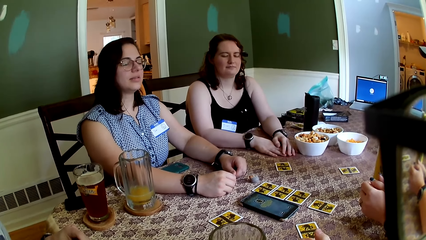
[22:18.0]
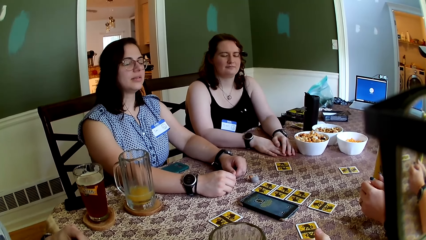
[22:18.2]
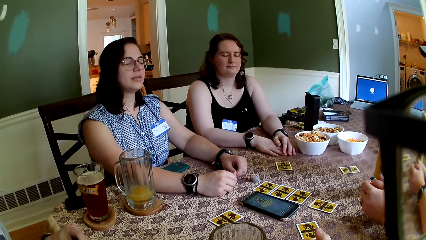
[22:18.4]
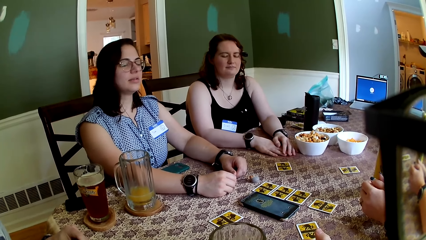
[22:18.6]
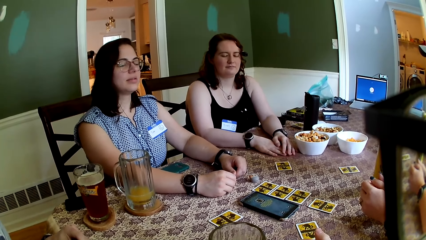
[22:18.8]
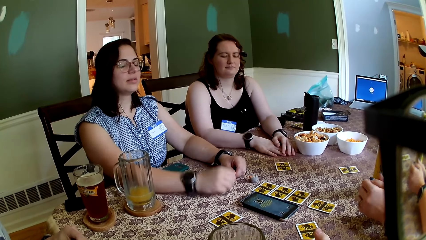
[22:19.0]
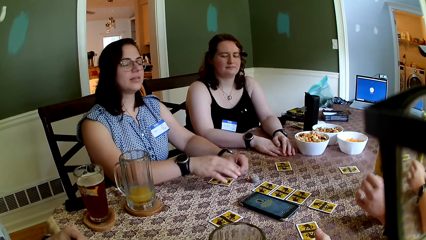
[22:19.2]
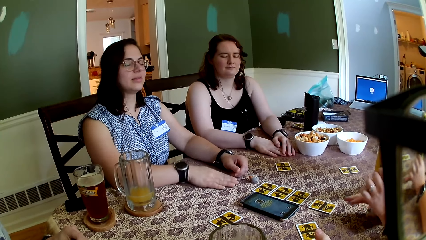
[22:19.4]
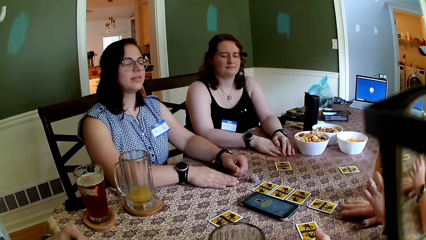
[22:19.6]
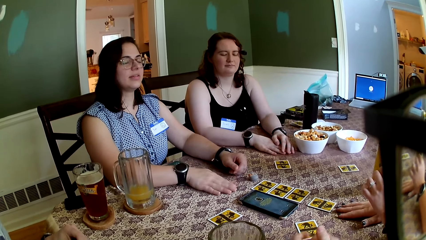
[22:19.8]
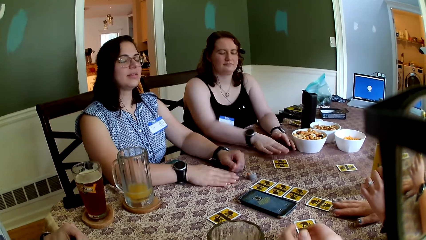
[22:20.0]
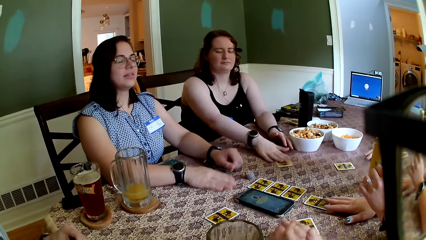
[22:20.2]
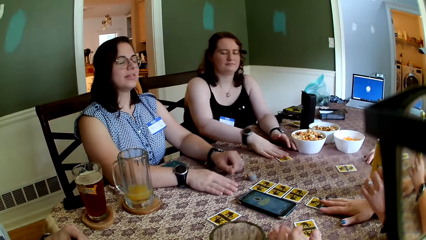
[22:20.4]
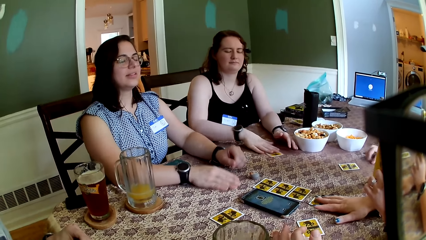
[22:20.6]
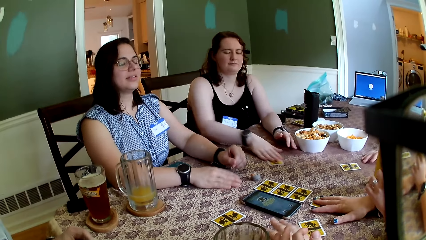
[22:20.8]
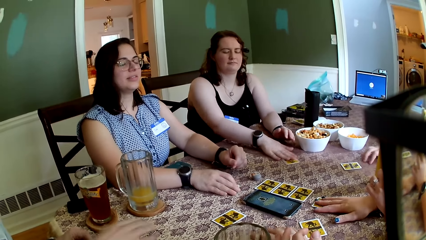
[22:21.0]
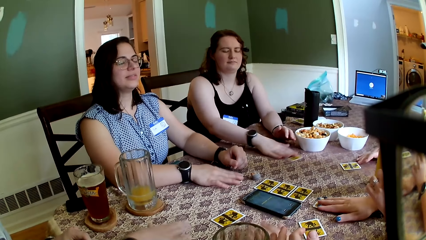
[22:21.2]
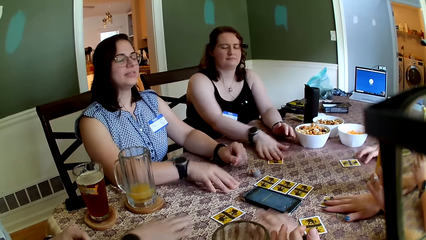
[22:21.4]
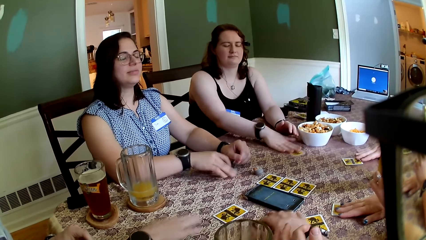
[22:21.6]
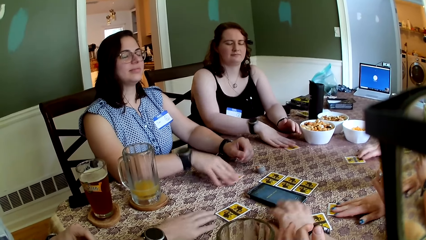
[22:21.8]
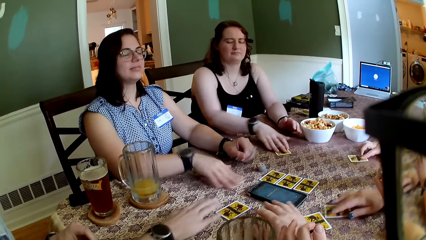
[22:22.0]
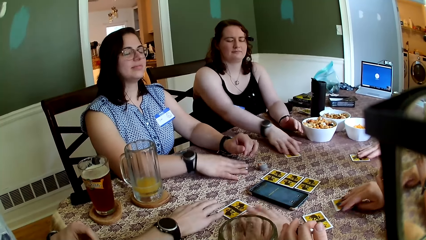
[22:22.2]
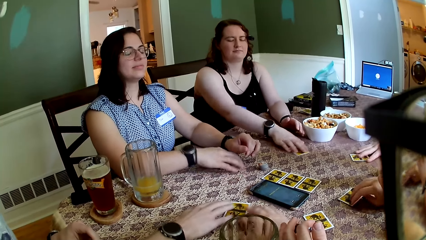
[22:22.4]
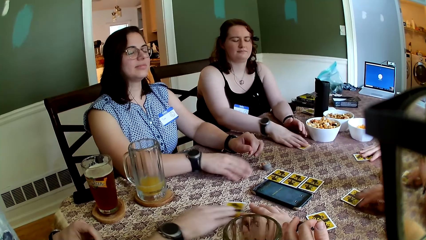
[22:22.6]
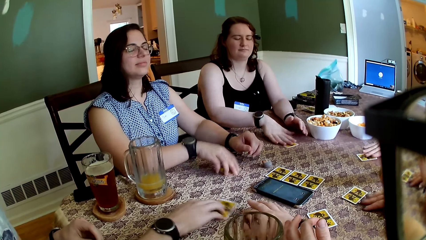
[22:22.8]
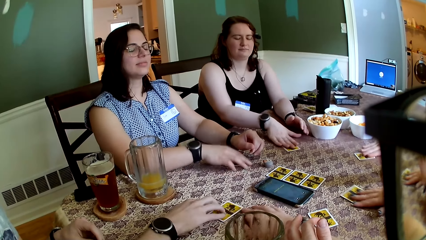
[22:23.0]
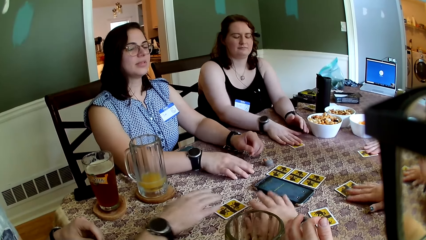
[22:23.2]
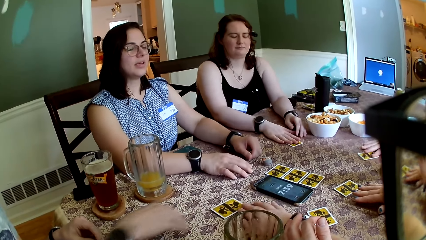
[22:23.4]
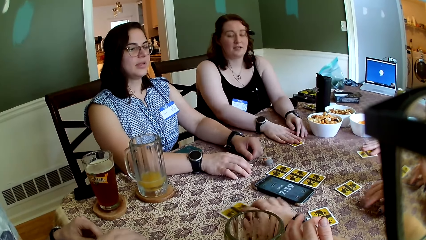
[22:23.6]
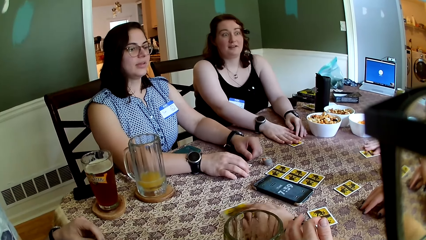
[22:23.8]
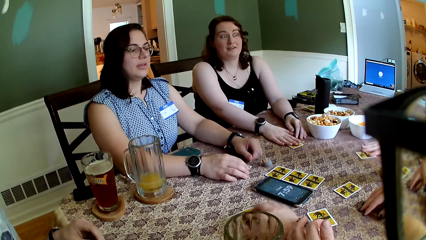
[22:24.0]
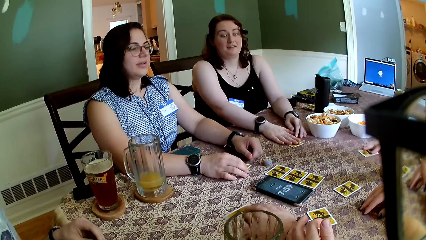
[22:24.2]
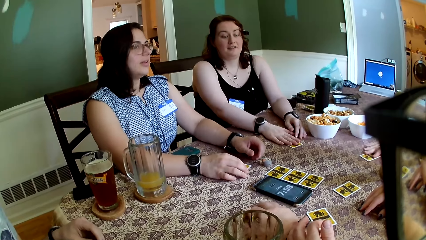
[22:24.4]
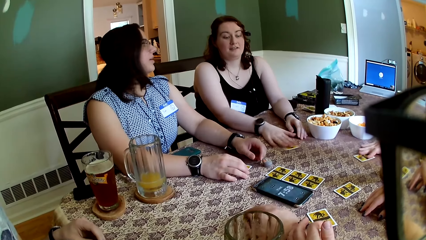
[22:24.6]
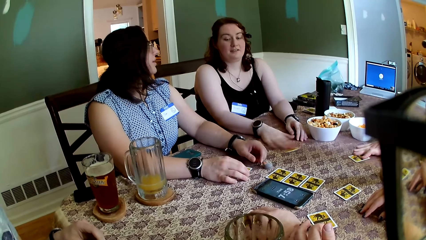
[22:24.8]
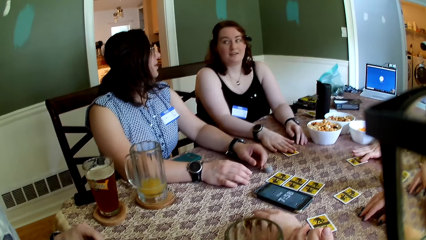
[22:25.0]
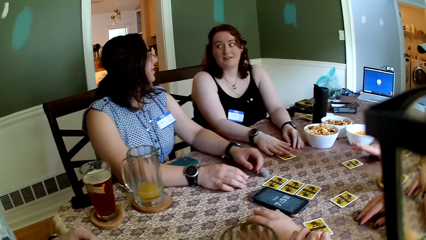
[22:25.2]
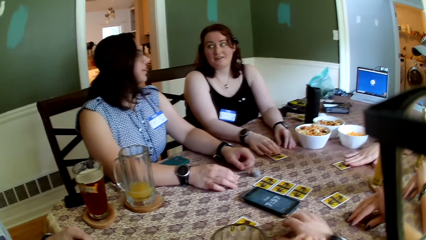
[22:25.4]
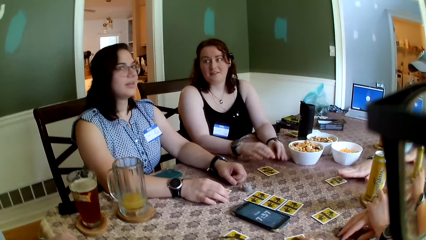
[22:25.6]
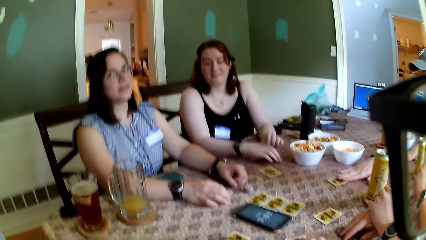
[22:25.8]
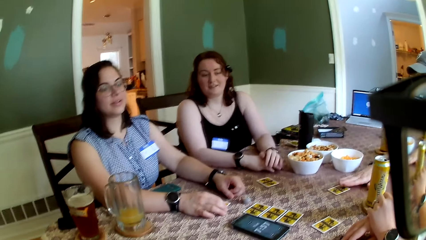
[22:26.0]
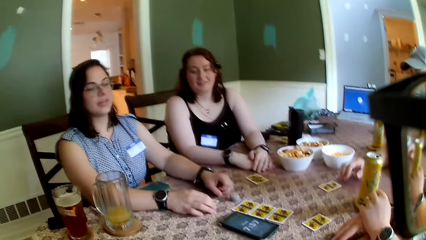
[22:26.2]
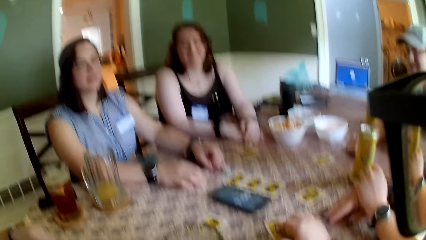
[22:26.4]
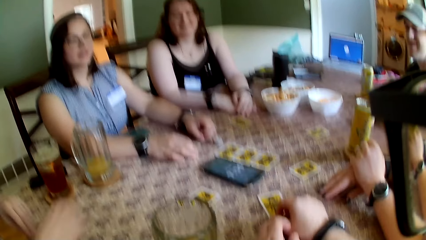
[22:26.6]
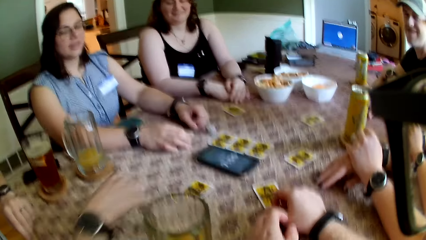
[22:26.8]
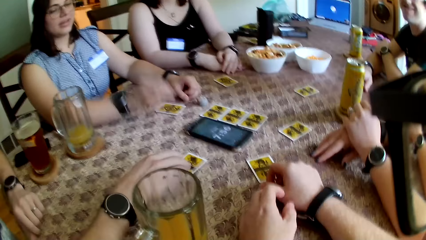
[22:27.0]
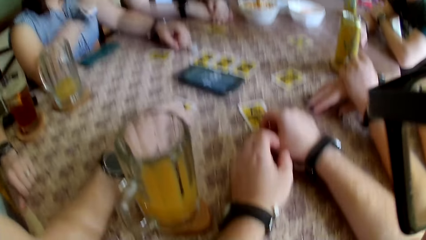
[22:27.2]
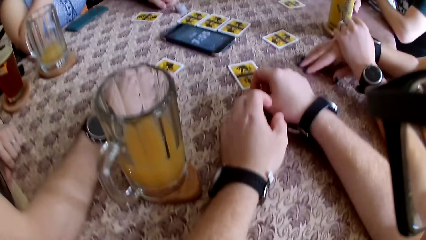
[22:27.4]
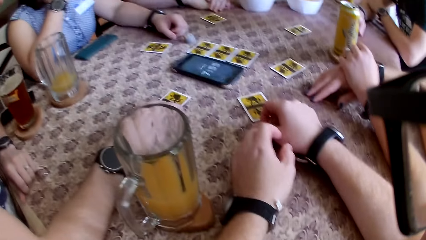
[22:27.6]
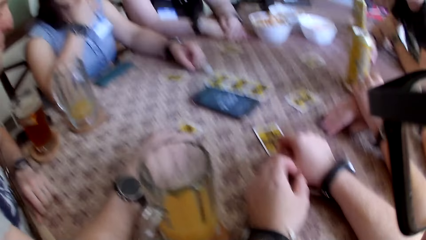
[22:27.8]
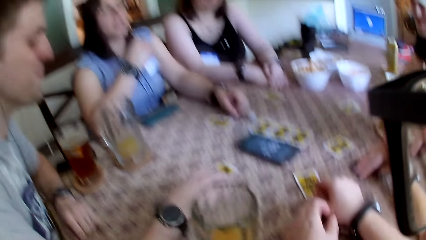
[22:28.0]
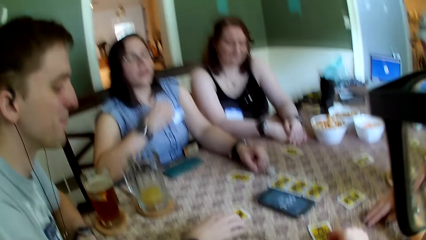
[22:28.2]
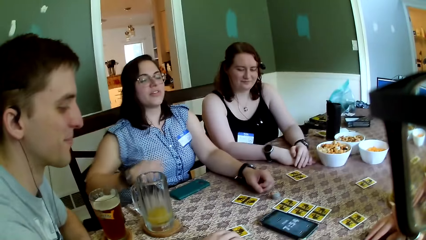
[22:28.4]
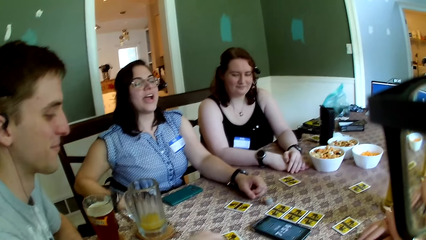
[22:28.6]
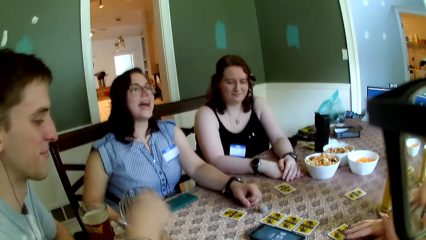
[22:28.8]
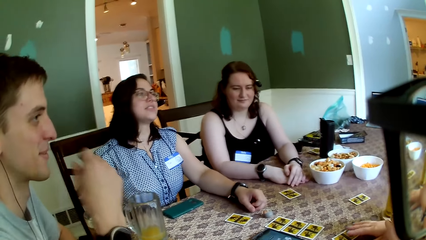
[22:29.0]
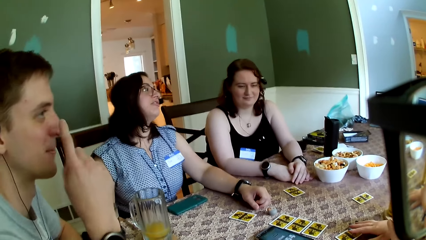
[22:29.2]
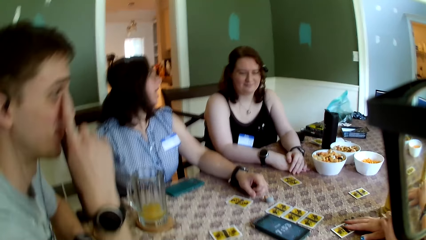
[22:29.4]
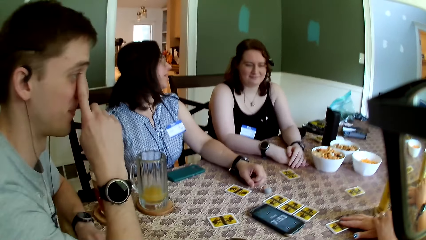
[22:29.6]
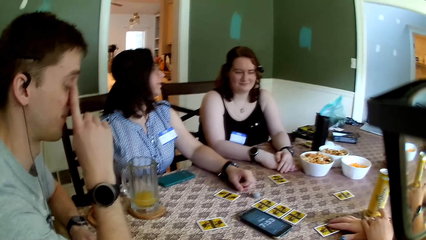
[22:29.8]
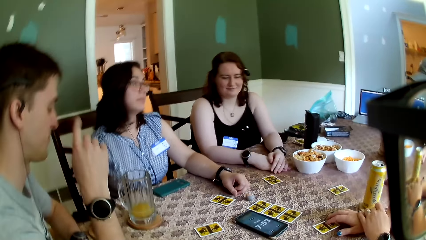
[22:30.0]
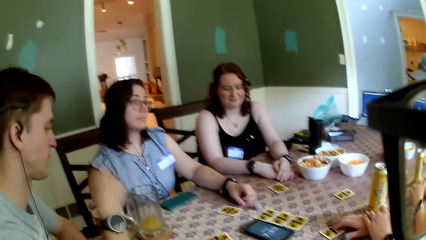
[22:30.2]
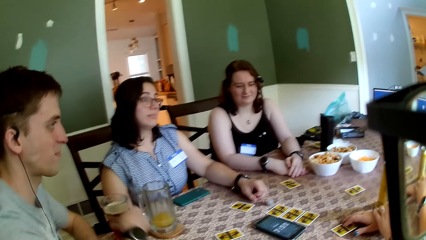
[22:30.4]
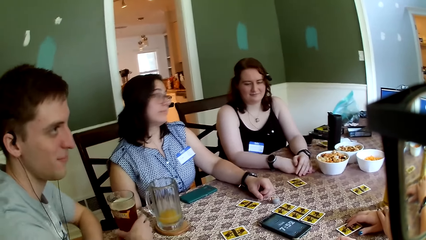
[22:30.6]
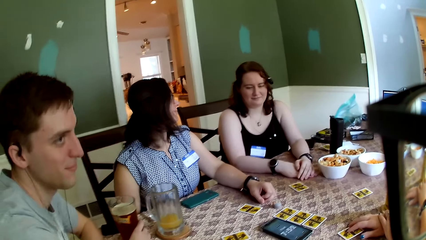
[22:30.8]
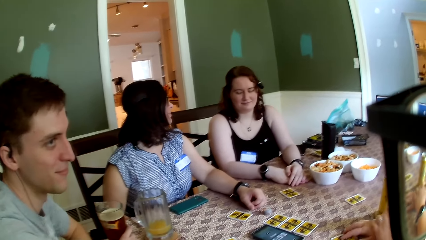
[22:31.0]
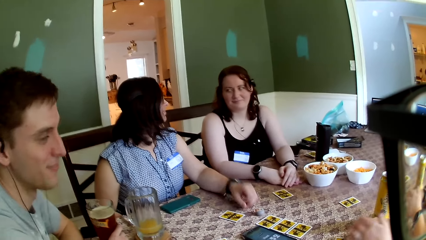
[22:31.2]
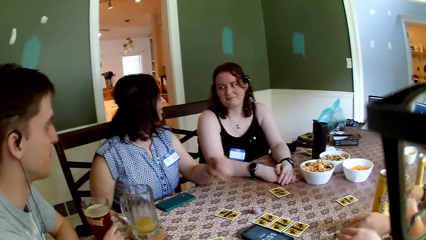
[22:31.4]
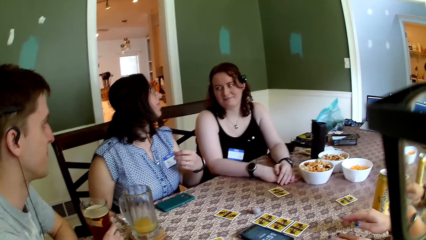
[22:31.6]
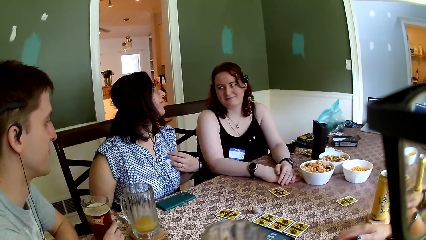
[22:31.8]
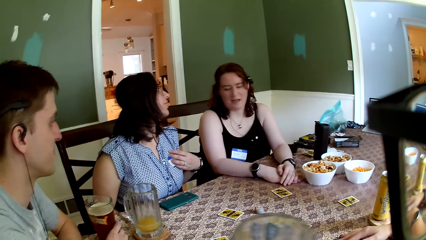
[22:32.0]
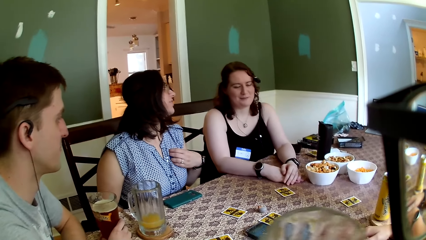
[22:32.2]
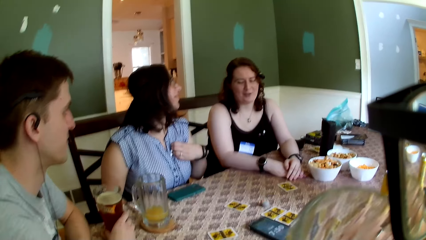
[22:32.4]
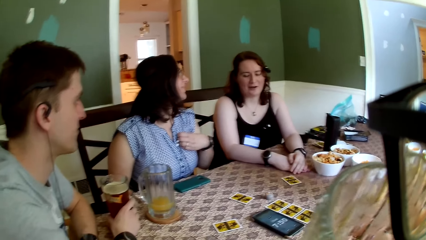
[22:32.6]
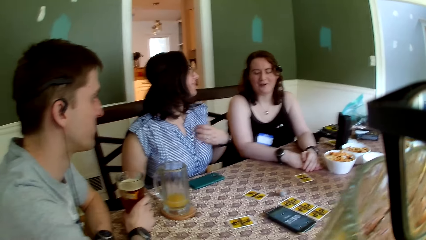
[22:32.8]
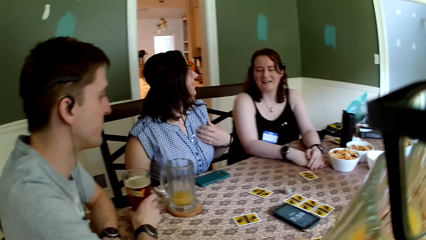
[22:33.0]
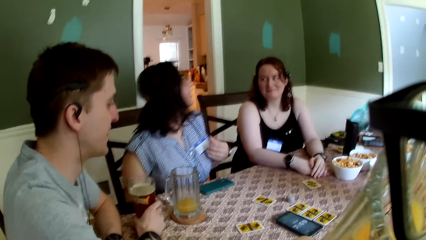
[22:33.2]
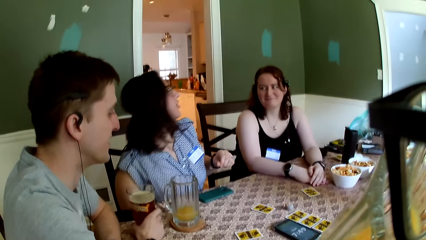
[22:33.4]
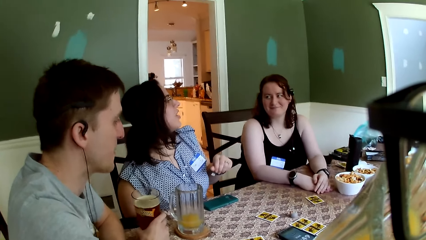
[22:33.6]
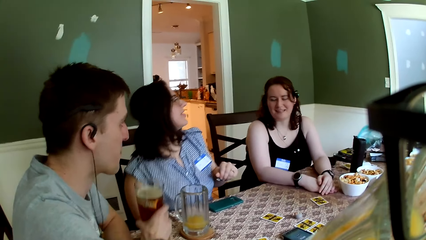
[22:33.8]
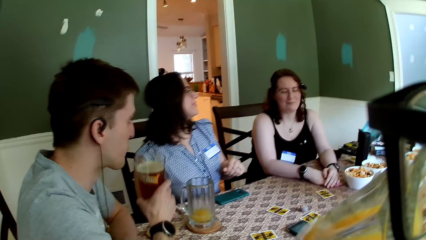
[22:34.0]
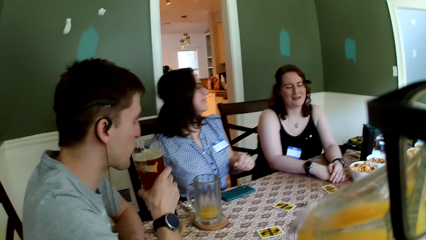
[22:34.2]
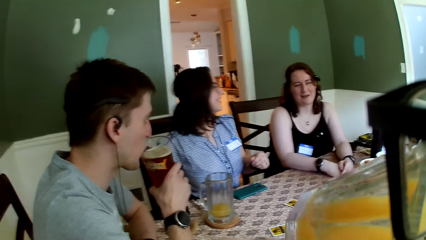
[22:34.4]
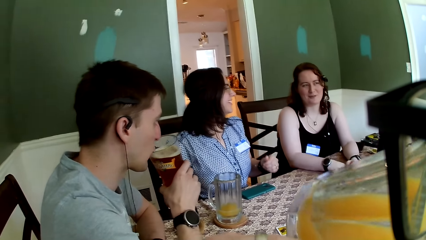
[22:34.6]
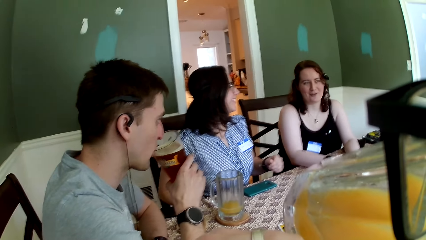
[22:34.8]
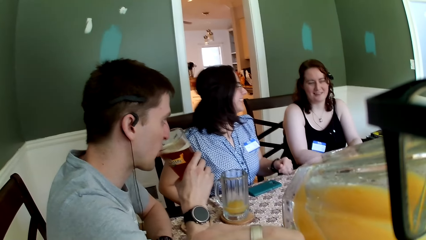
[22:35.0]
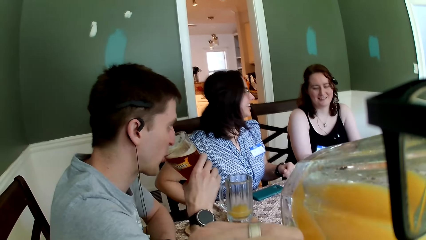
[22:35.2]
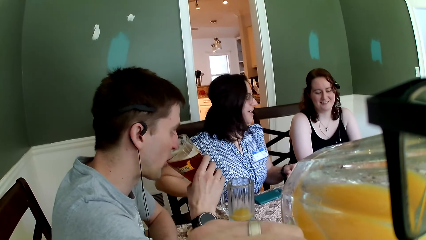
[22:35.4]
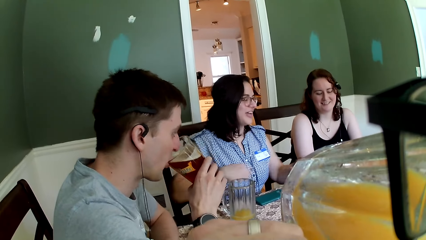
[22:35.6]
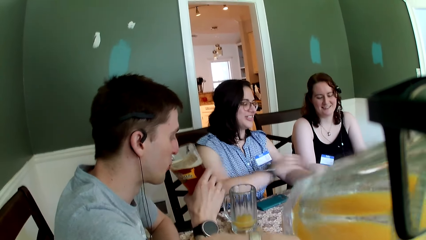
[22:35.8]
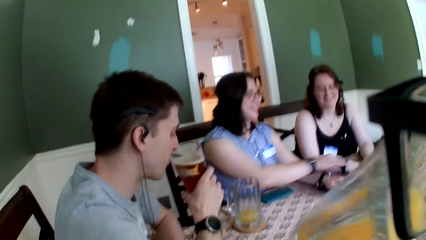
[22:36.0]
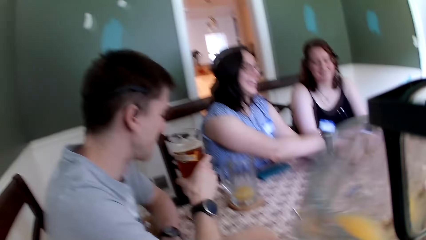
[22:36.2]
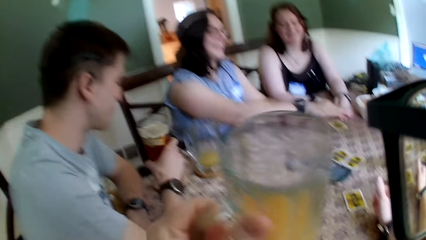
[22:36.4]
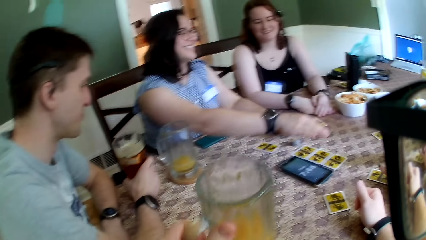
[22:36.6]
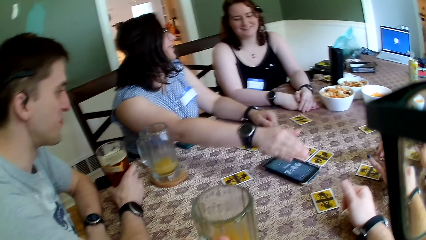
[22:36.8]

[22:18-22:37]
A woman moves cards around. Another woman moves cards around. A third woman moves cards around. A man moves cards around. Another man moves cards around. The third woman speaks to a group of people at the table. The other man carries a cup of beverage with his right hand. The camera wearer drinks from a cup of juice. The other man drinks from his beverage.
